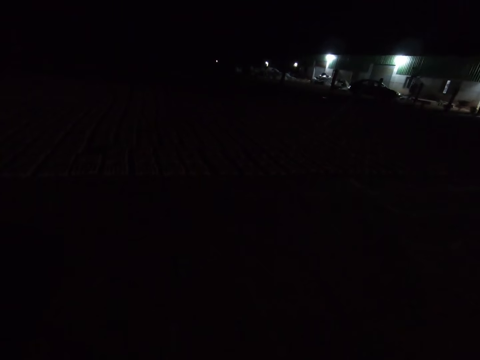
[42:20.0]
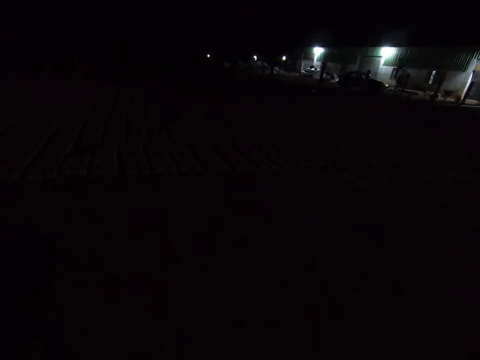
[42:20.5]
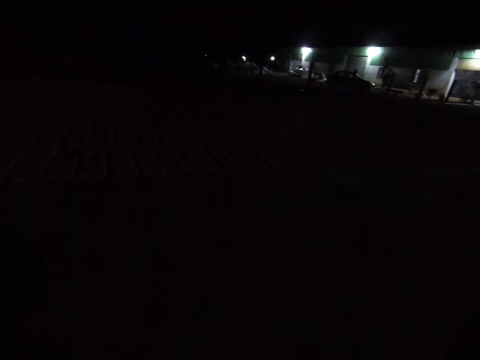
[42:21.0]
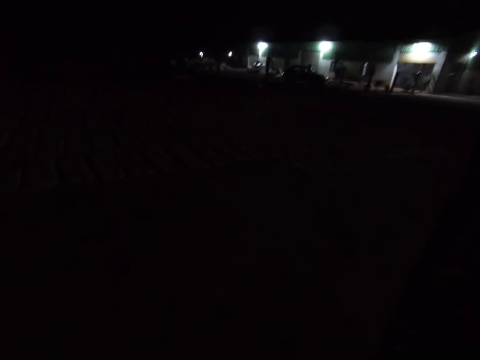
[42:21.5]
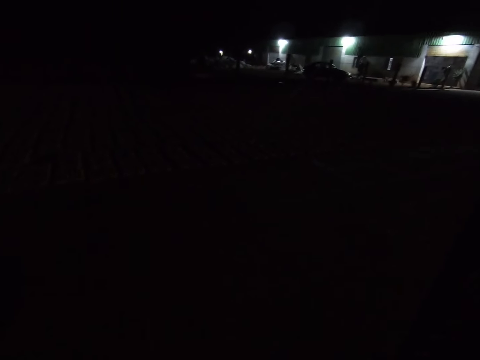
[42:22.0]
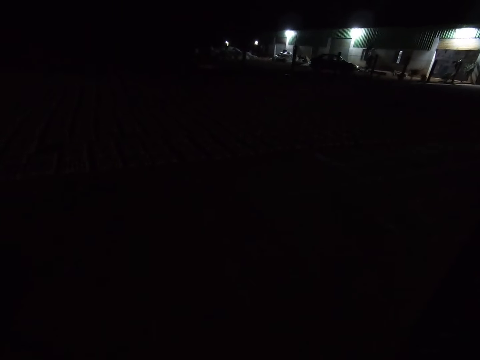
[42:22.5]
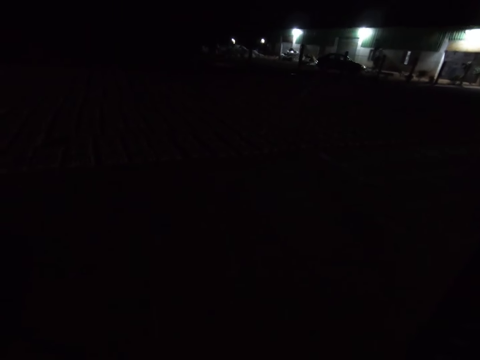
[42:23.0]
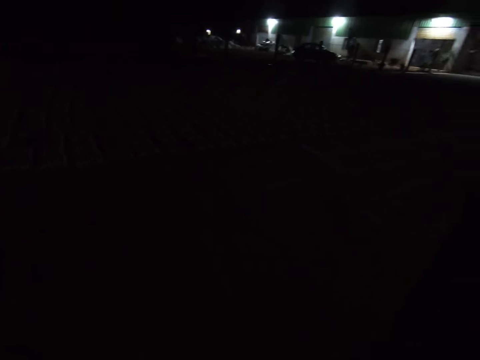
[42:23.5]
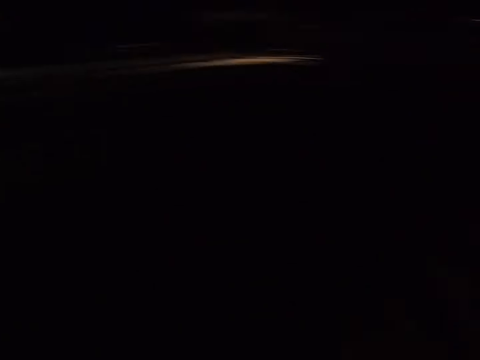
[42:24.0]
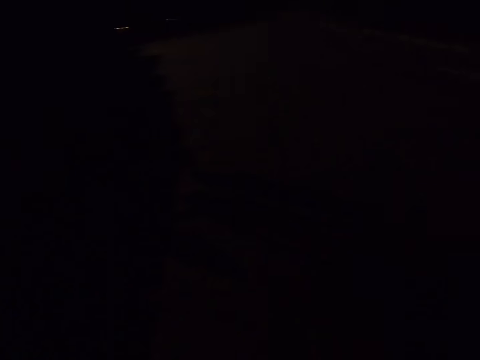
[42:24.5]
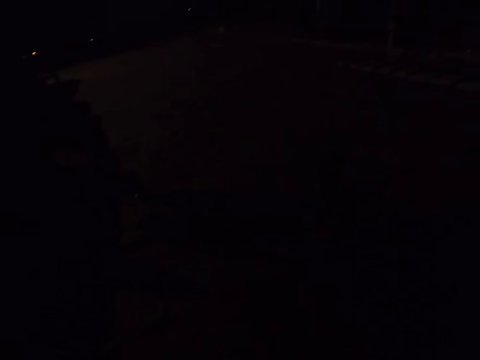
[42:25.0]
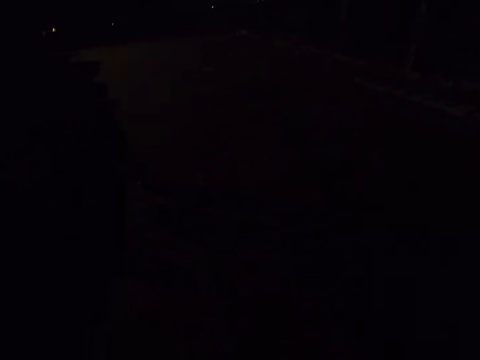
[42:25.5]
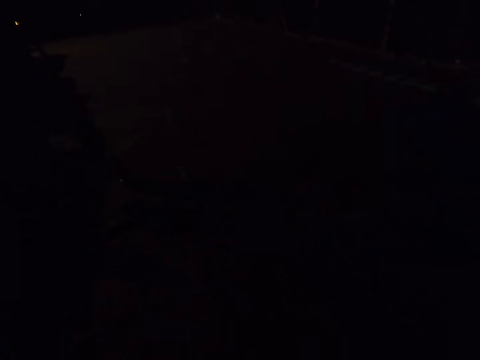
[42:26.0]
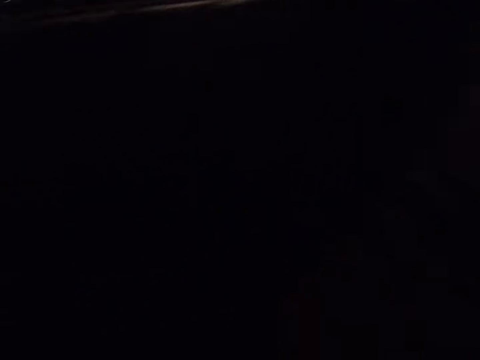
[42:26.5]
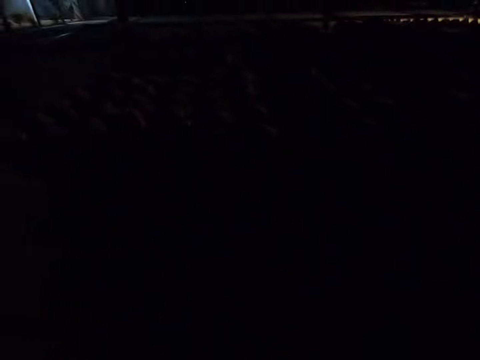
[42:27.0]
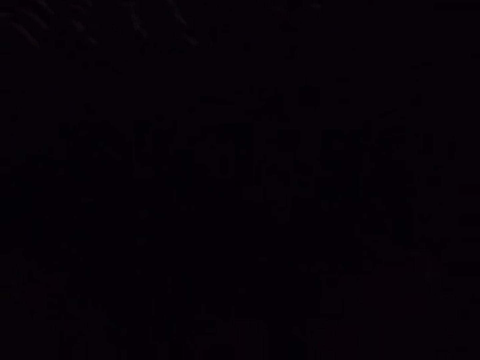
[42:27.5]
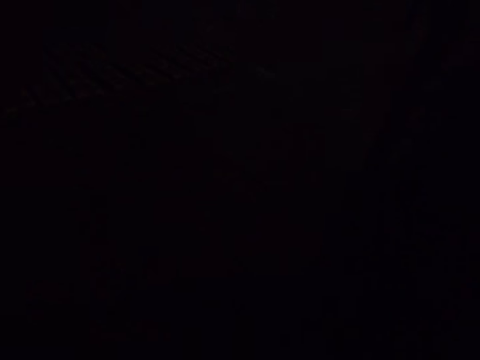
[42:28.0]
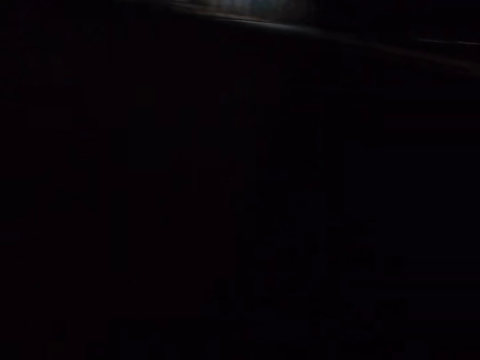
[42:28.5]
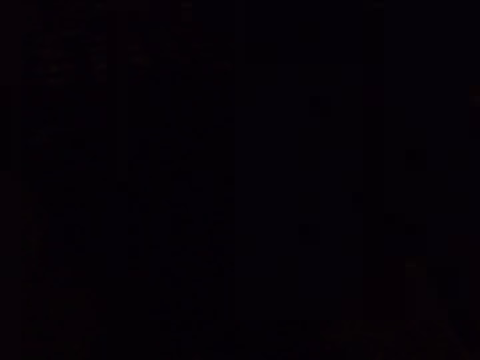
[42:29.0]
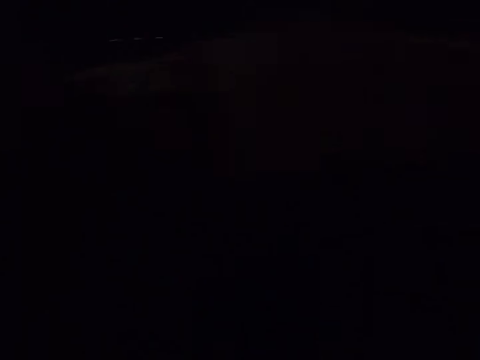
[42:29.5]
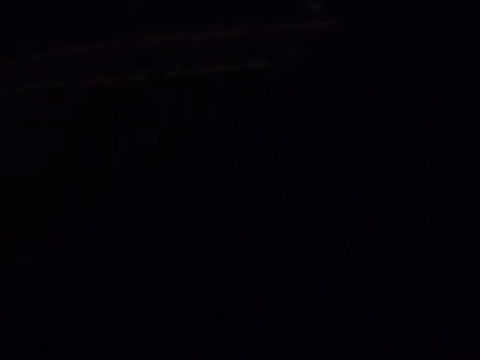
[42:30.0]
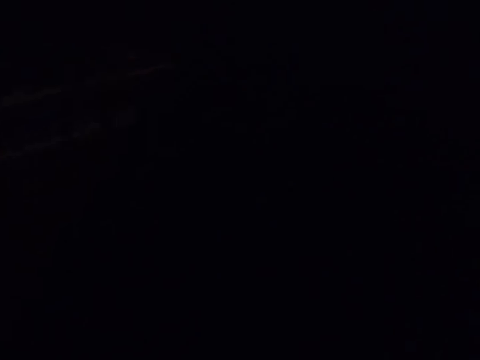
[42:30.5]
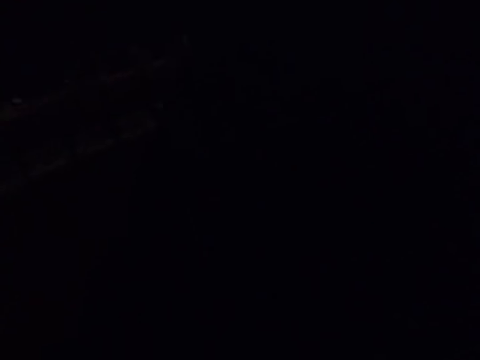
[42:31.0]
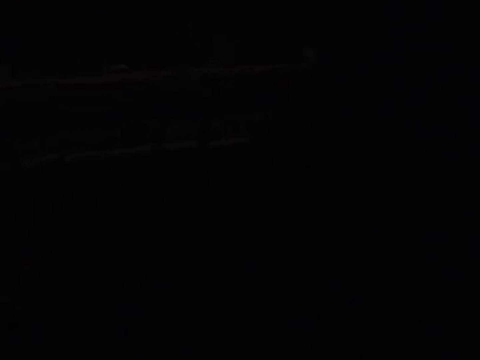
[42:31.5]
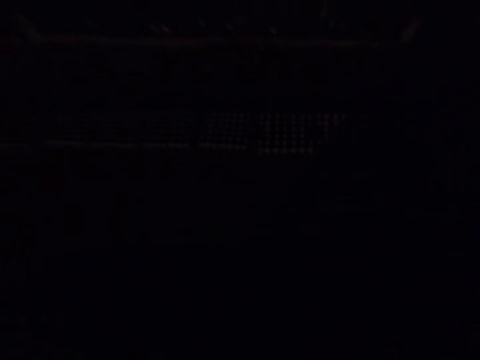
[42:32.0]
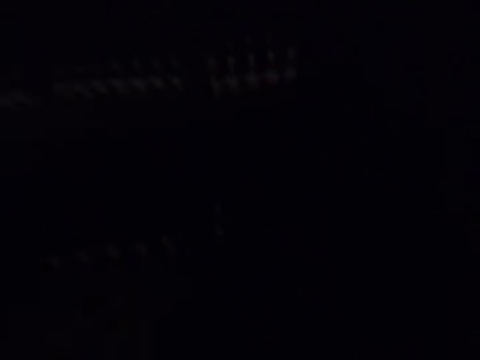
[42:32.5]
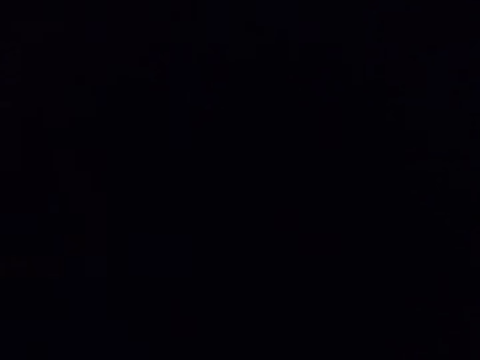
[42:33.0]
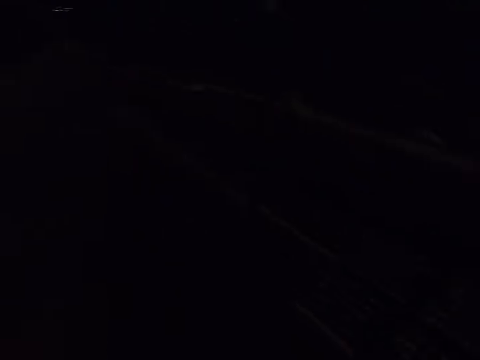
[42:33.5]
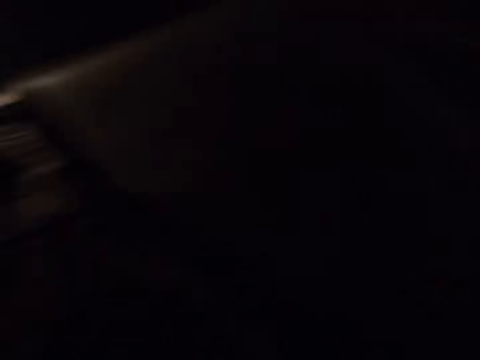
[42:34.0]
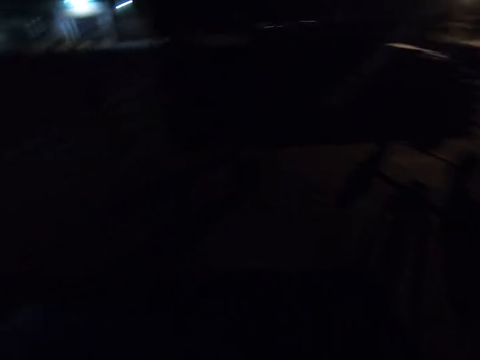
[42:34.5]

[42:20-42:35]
The camera wearer walks around. They walk around again.

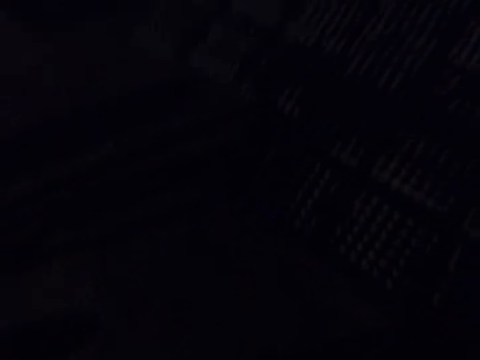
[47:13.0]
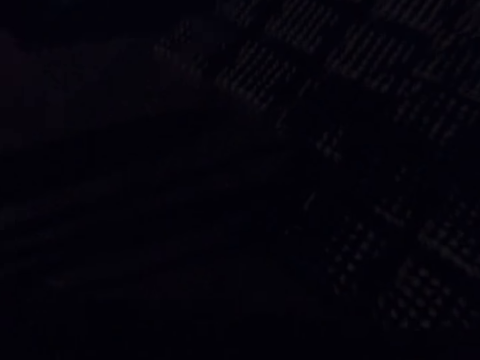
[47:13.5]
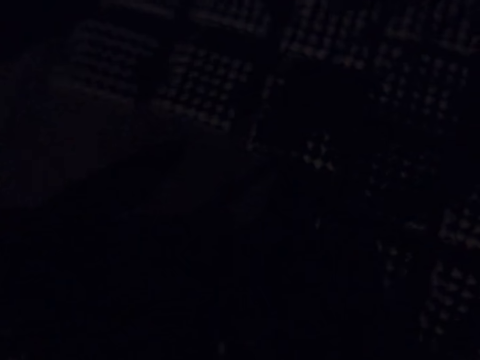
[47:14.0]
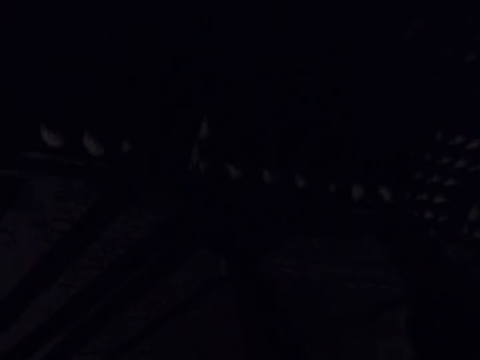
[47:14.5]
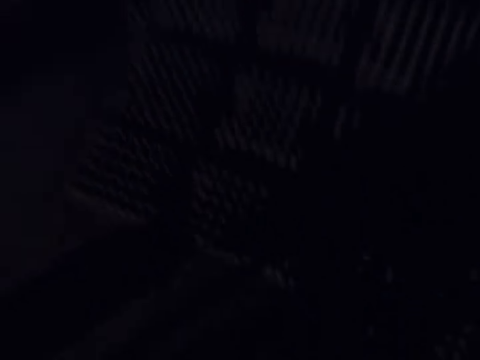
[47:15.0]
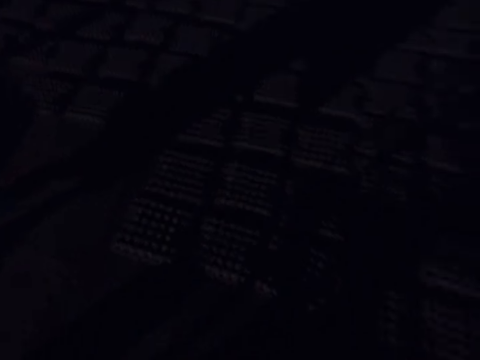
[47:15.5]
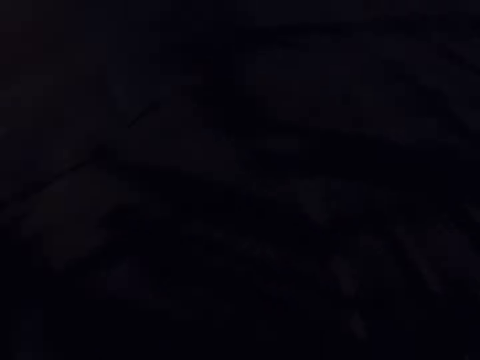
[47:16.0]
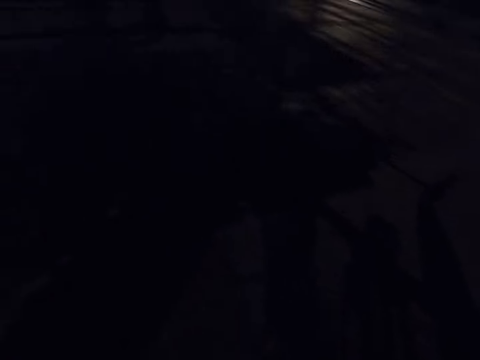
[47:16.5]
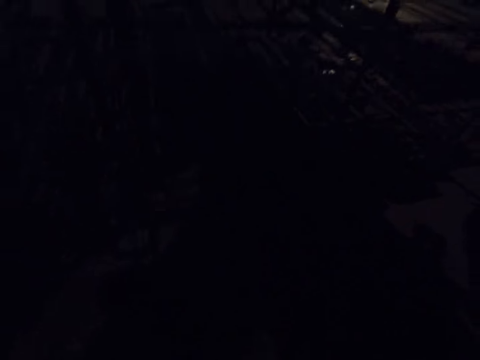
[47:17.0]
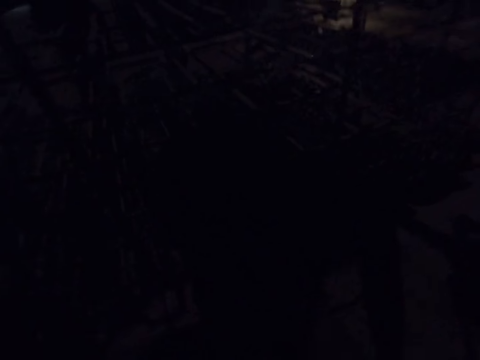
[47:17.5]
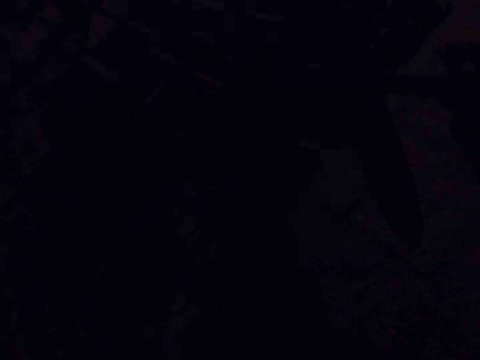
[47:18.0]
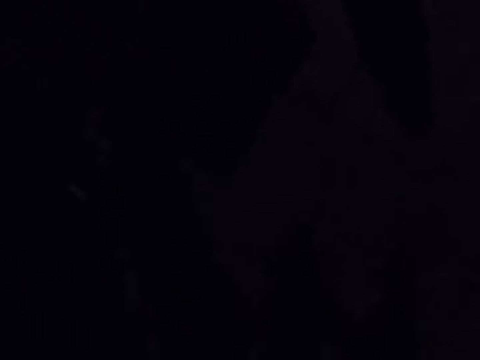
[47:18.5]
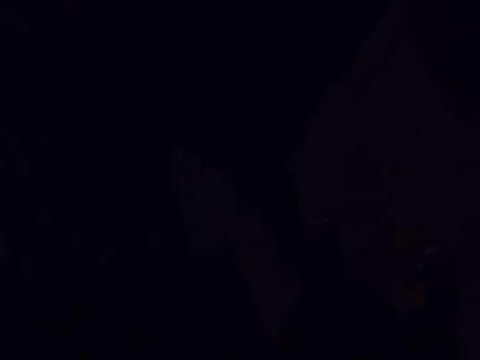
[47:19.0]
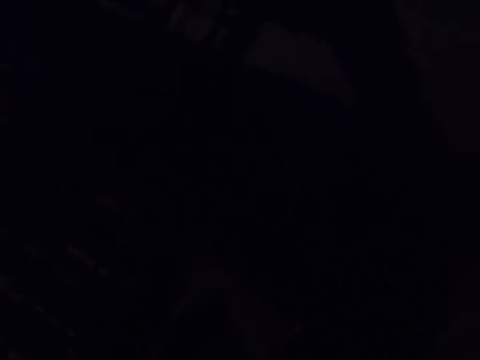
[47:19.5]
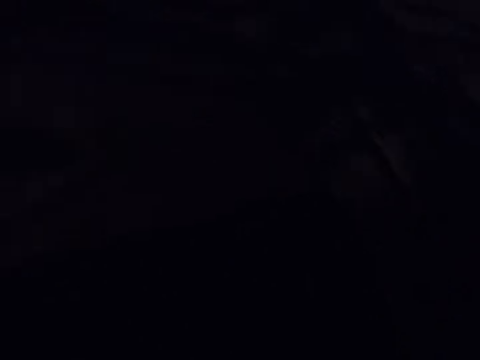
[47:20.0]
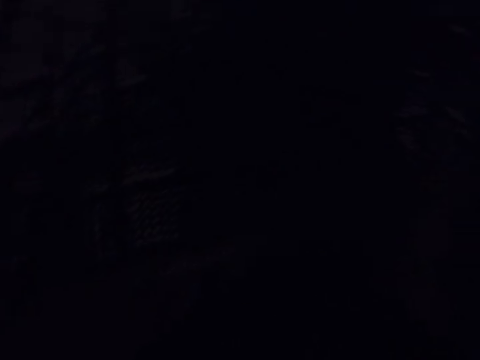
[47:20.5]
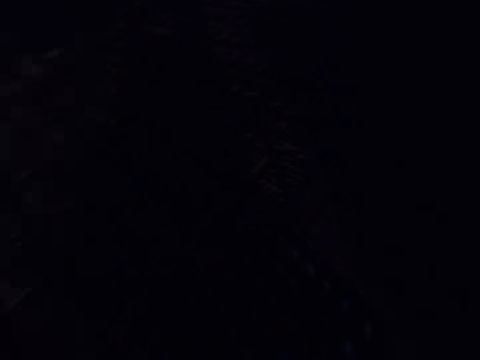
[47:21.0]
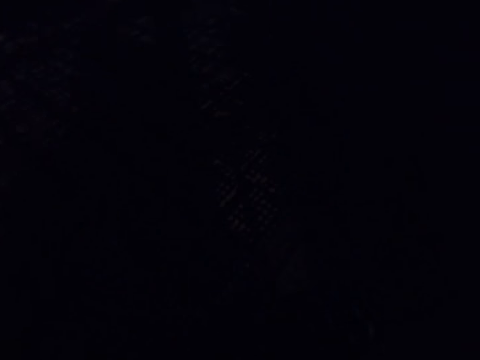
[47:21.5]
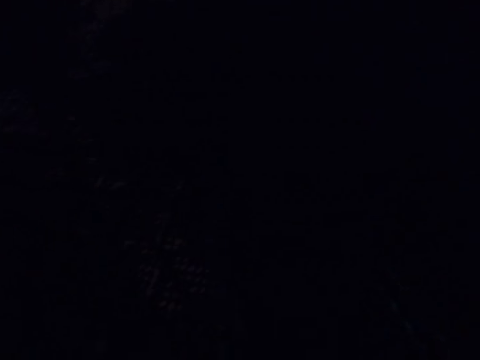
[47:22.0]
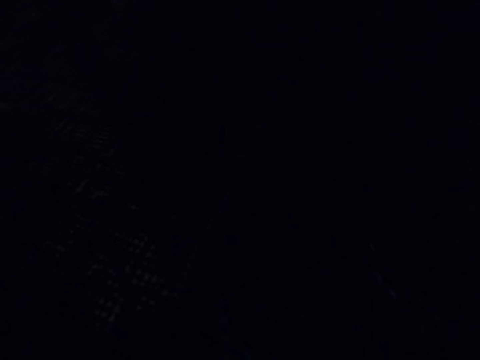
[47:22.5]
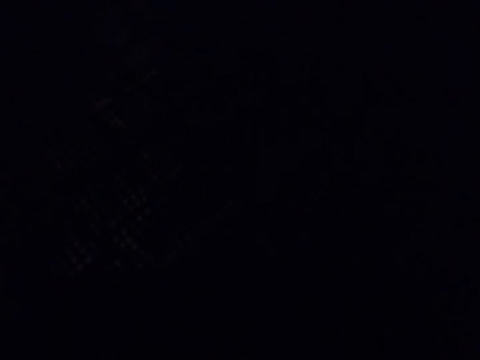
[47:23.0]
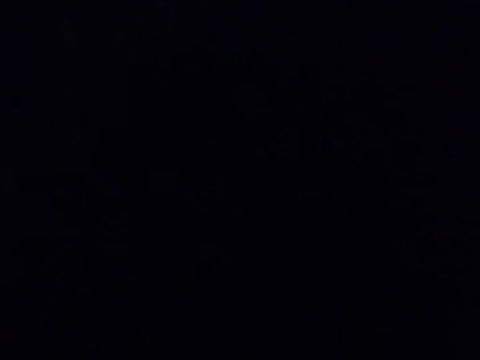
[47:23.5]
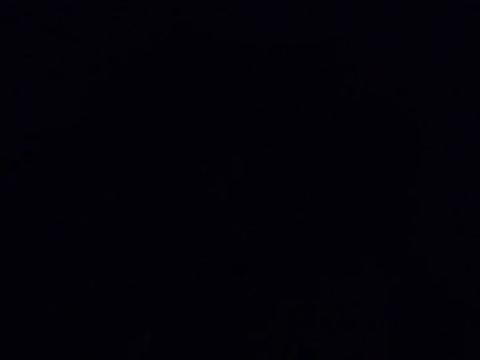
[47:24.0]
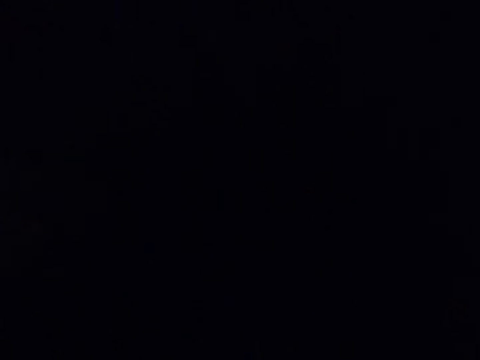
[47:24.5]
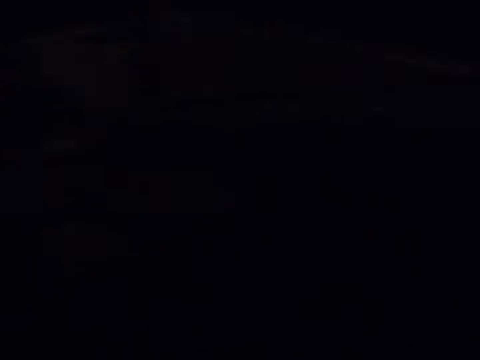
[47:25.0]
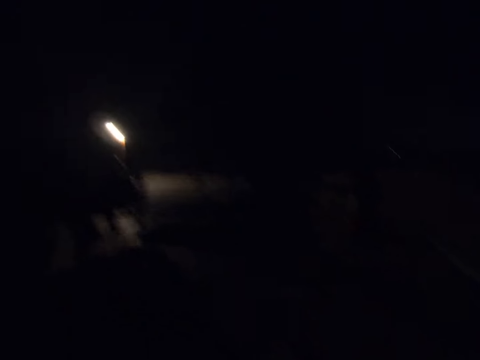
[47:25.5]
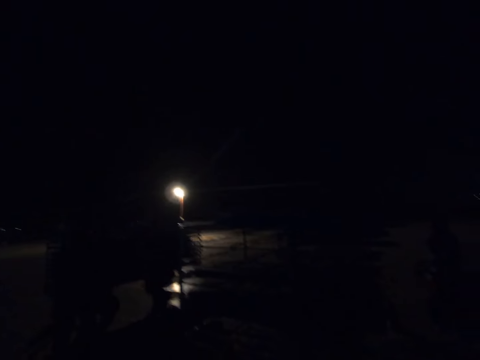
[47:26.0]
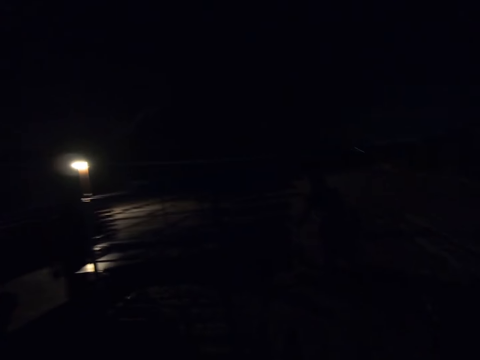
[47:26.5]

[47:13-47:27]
The camera wearer puts the egg crates down. They look around. They pull the board of trays from the trolley.
